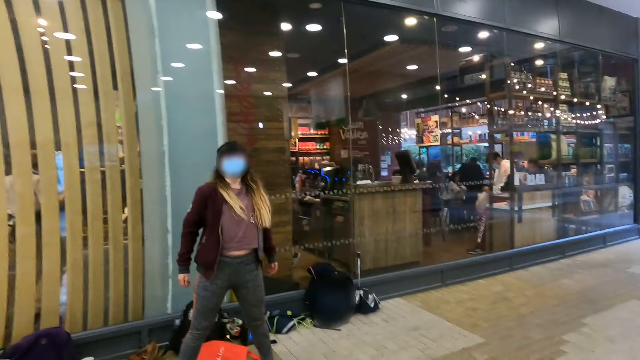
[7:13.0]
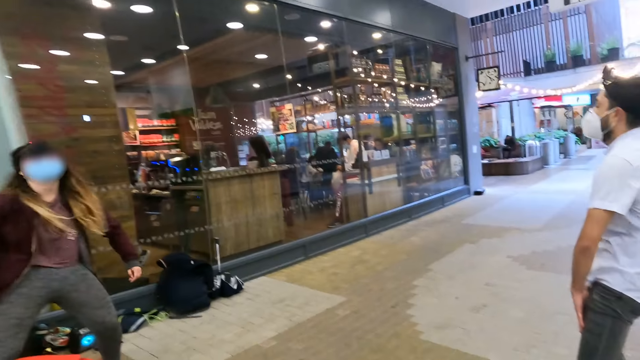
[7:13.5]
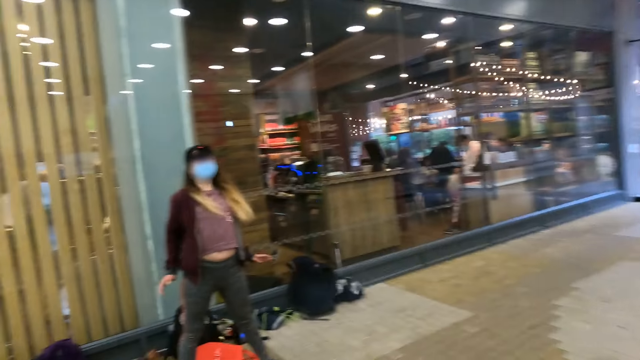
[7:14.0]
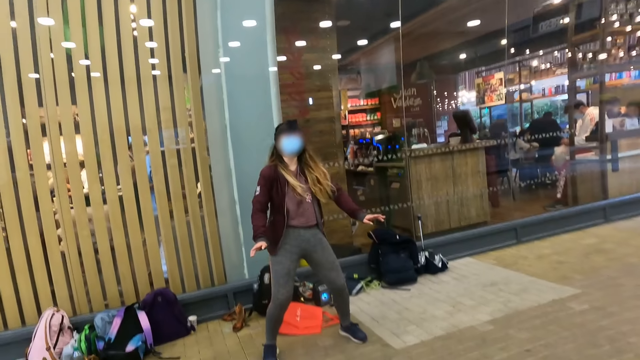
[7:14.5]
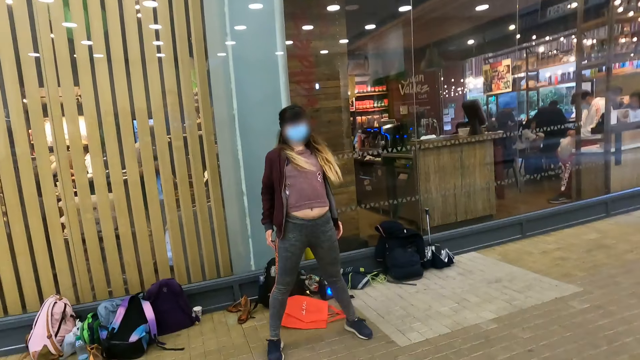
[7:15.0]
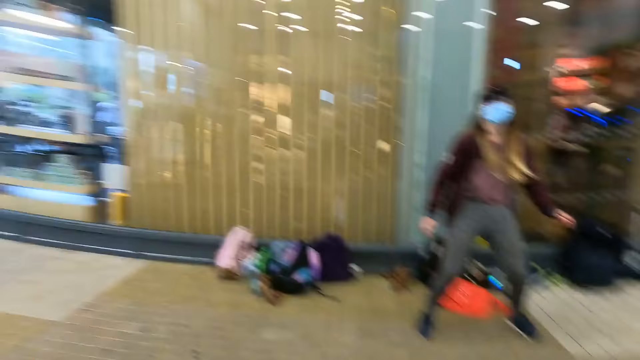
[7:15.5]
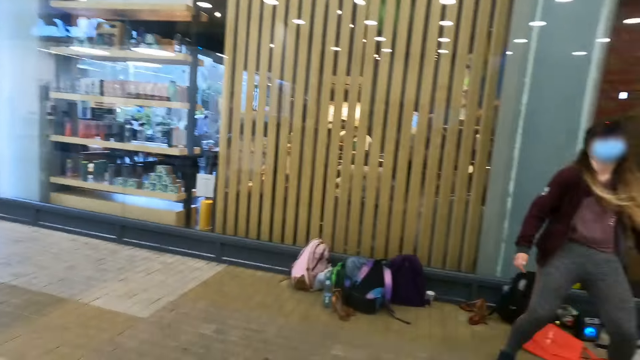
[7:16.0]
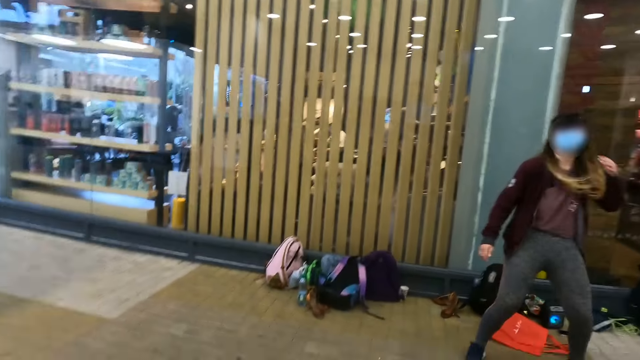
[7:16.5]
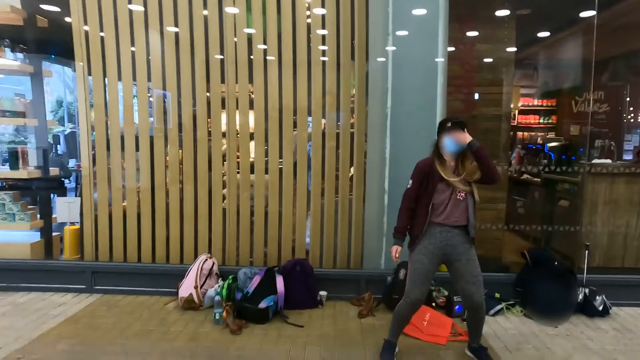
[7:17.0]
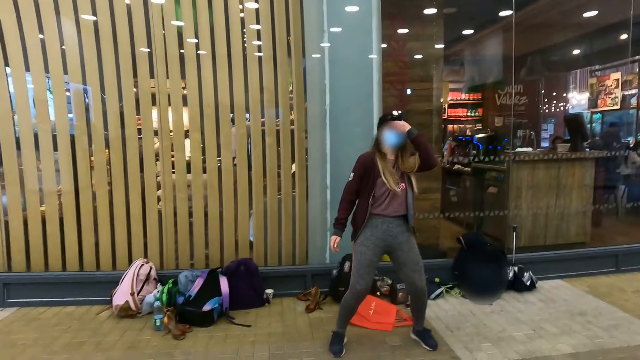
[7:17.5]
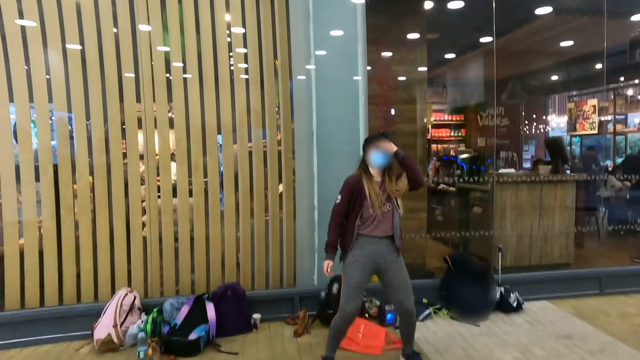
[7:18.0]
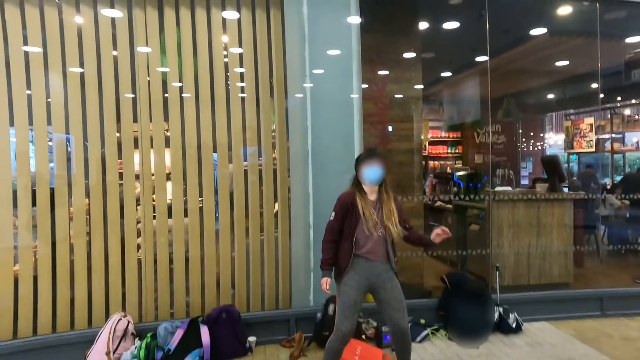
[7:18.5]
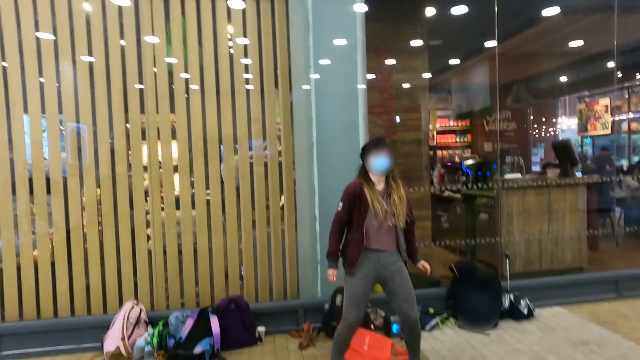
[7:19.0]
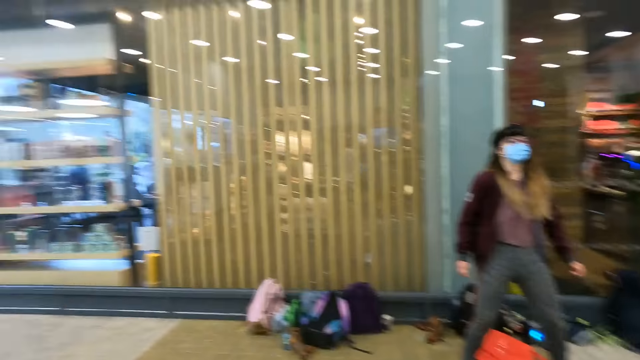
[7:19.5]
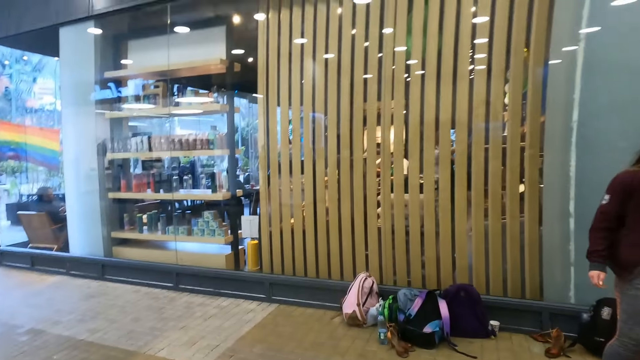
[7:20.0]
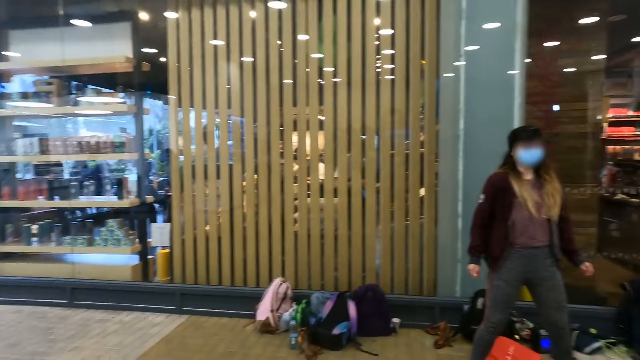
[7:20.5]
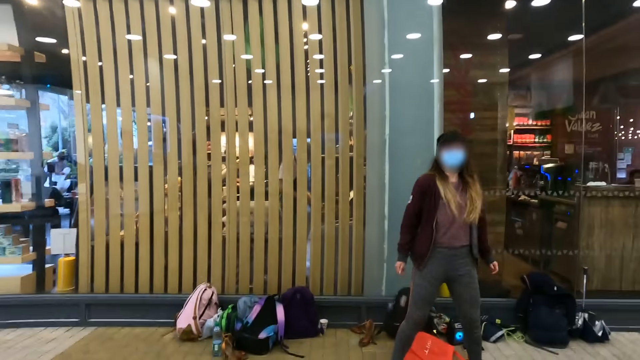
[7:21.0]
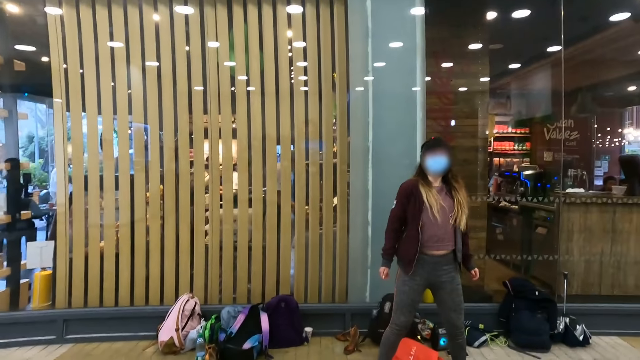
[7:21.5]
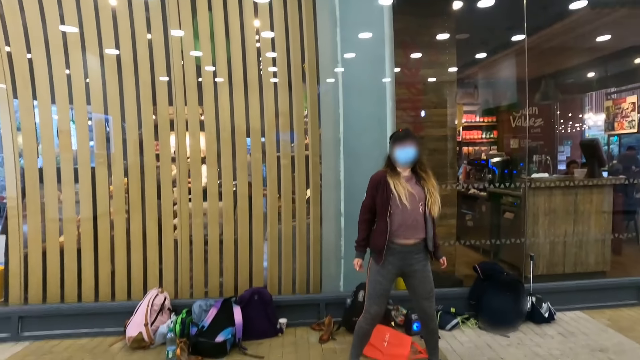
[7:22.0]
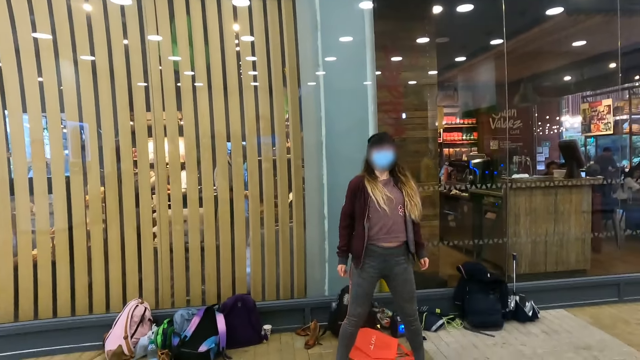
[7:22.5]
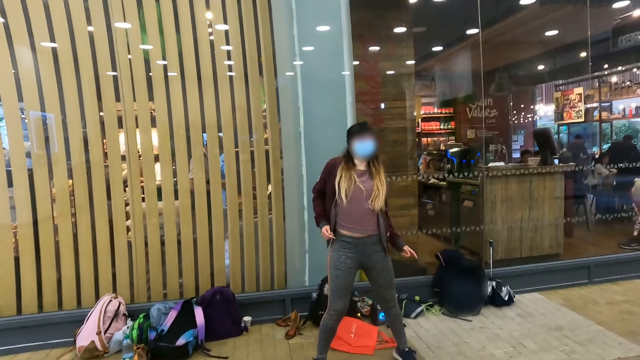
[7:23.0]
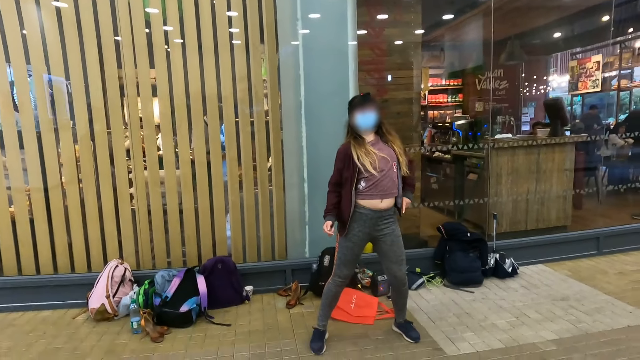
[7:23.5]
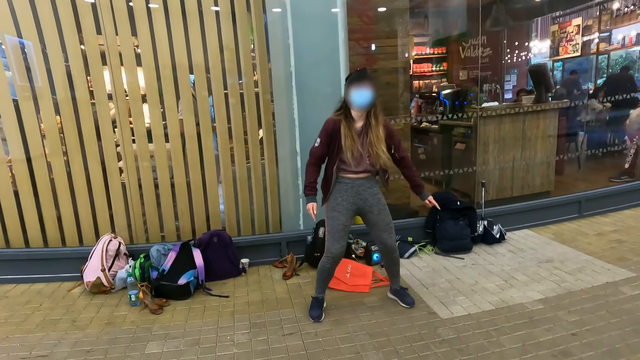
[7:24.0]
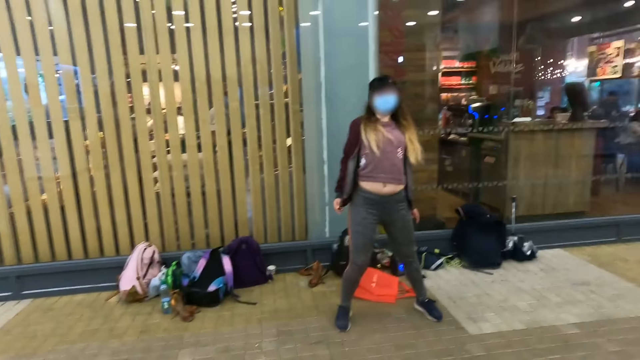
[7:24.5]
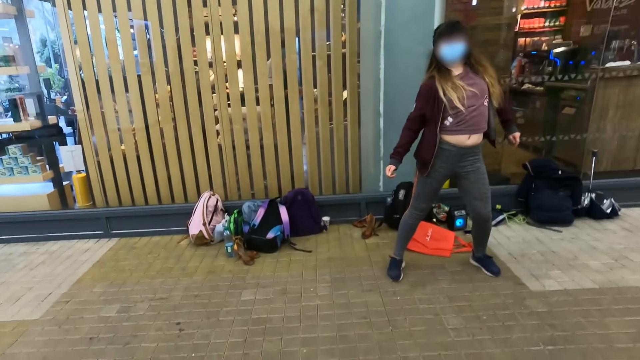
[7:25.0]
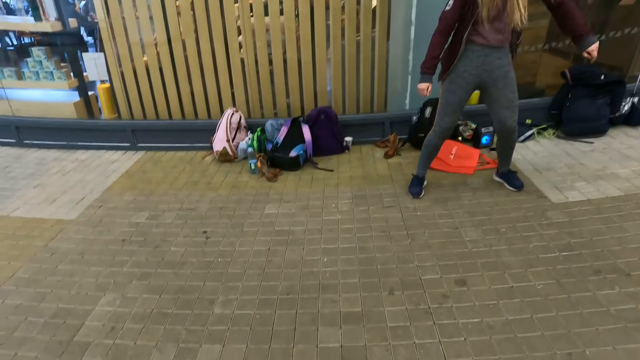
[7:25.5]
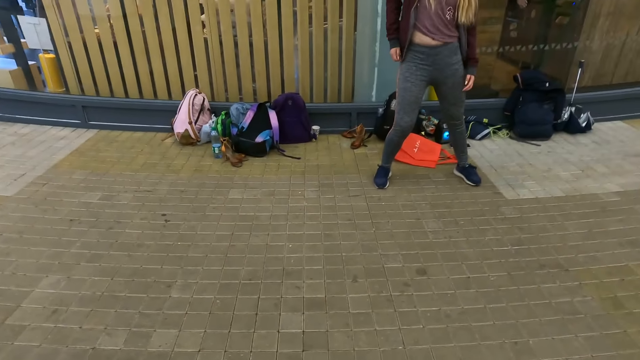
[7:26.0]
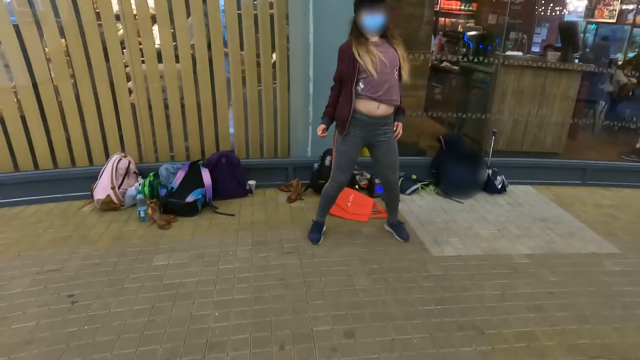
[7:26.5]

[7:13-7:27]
The camera wearer follows the practice from the lady. They do press ups.

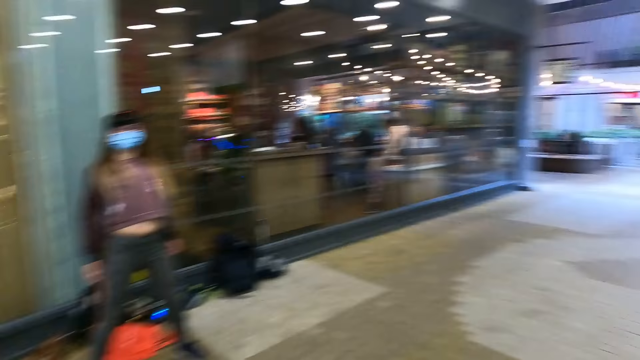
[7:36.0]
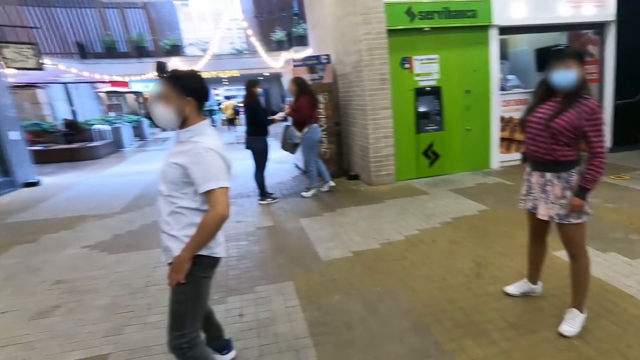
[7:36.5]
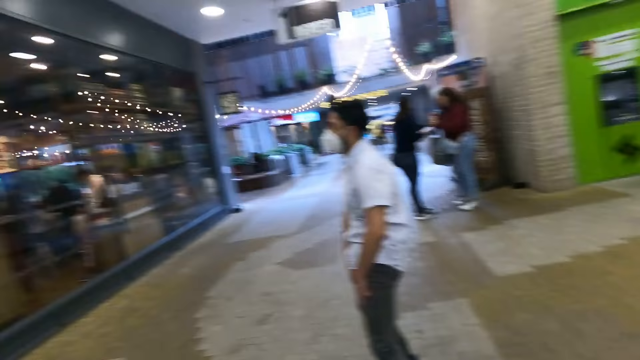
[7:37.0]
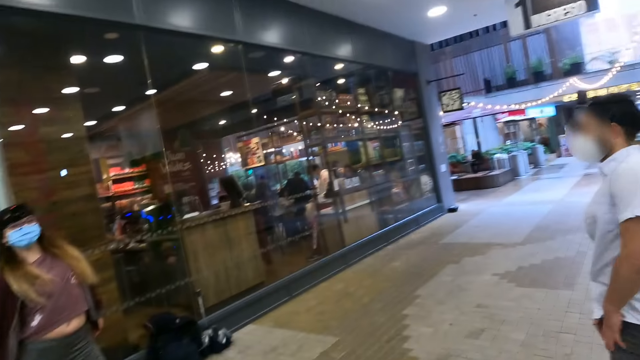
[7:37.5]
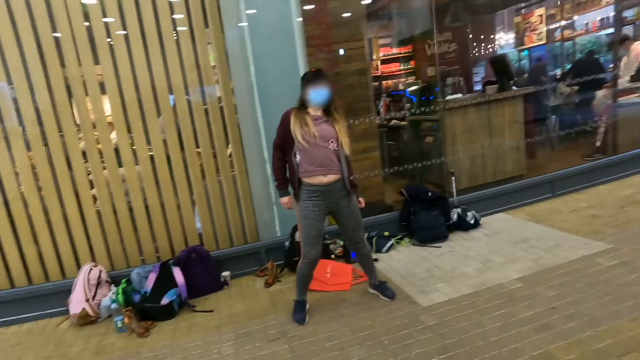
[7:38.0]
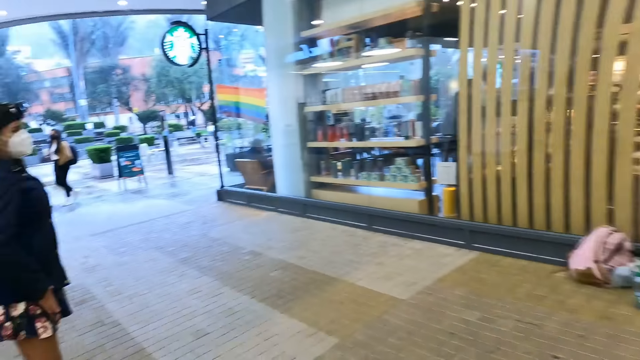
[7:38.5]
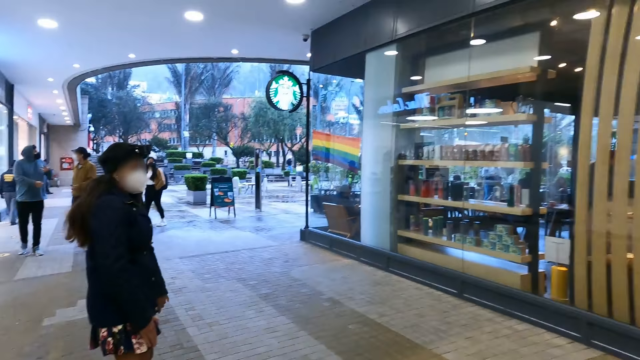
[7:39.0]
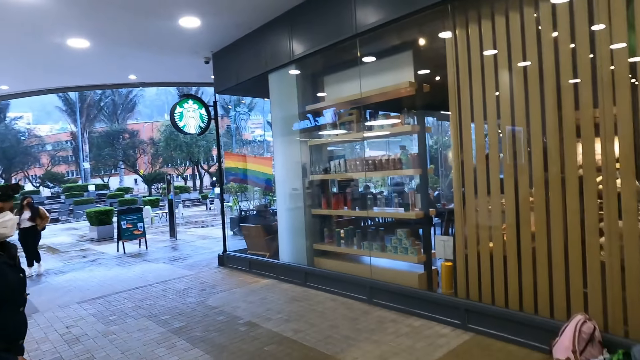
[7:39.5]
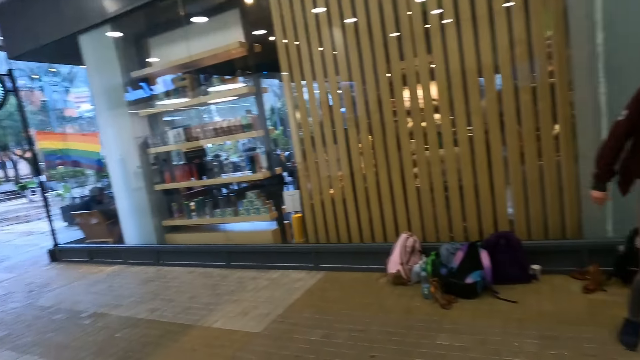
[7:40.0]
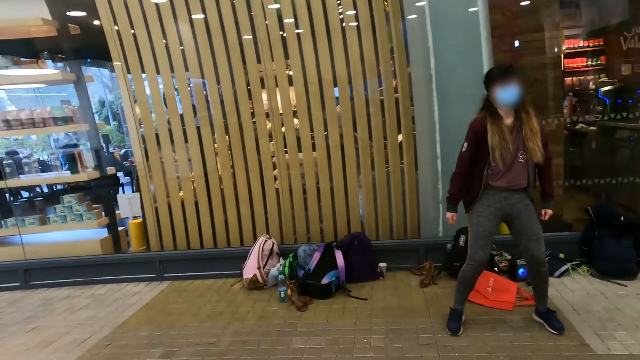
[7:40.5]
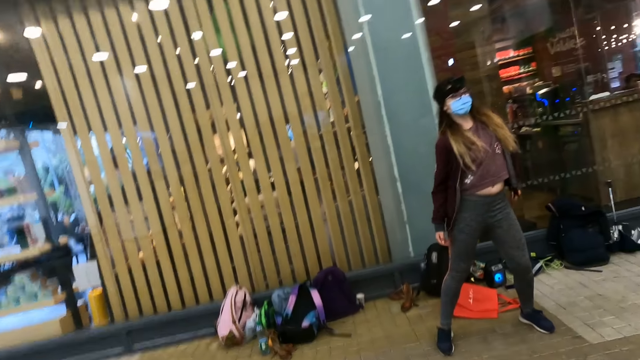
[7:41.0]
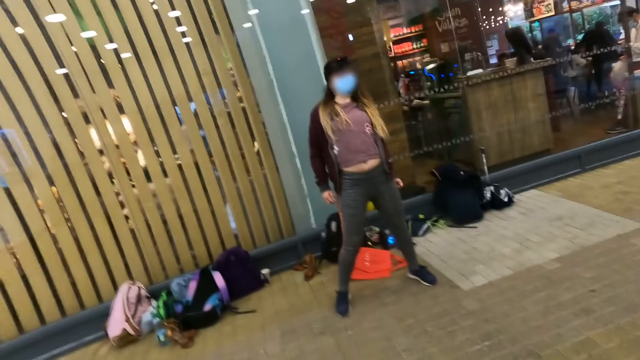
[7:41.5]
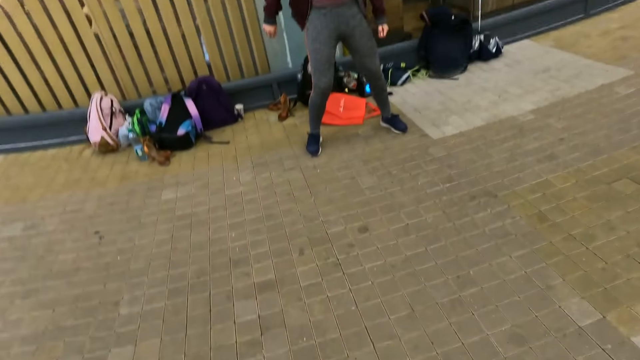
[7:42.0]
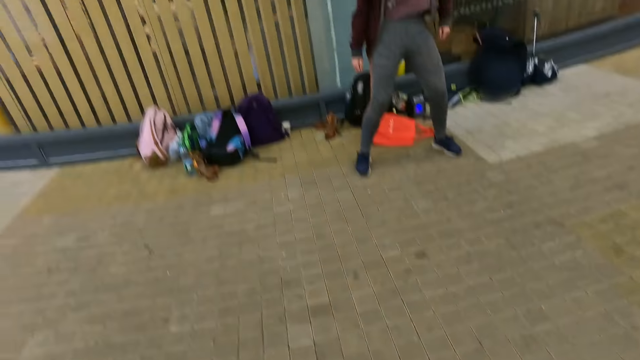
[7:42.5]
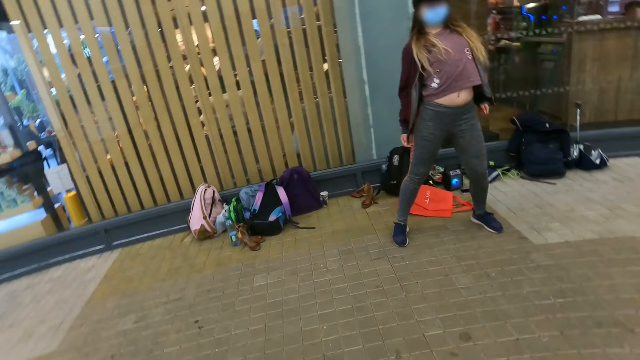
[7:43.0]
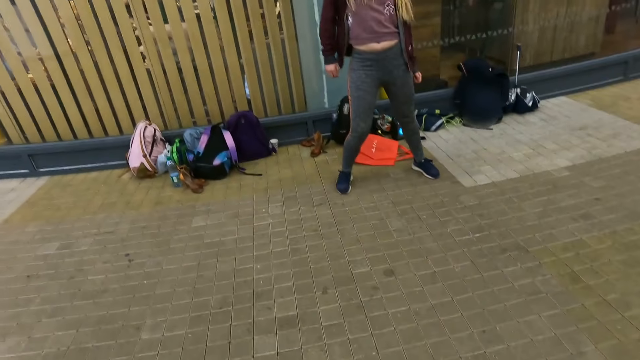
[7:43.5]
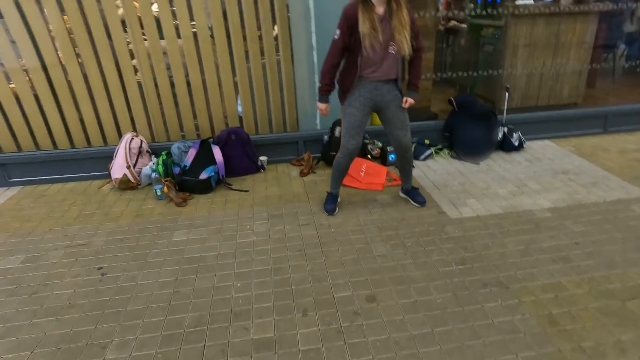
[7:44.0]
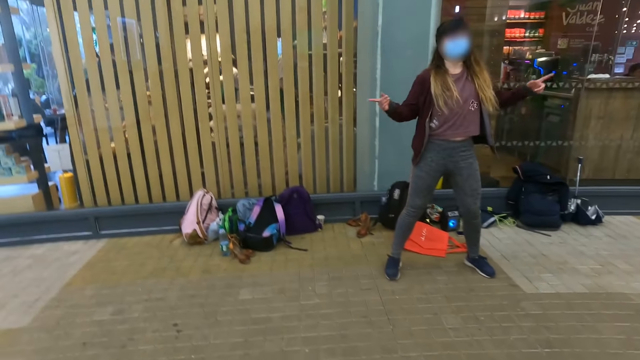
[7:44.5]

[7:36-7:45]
The camera wearer looks around. A woman does press ups. Another woman does press ups.
